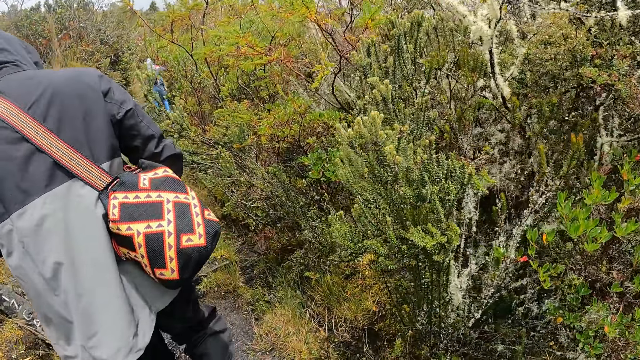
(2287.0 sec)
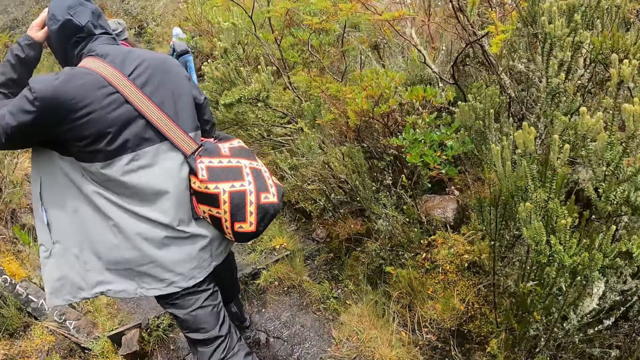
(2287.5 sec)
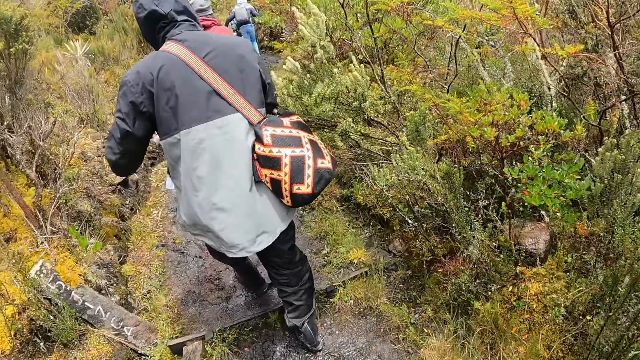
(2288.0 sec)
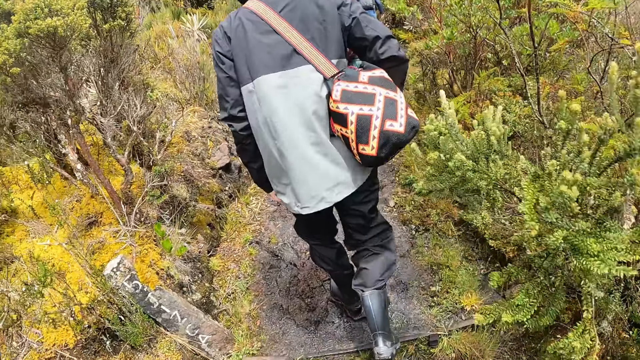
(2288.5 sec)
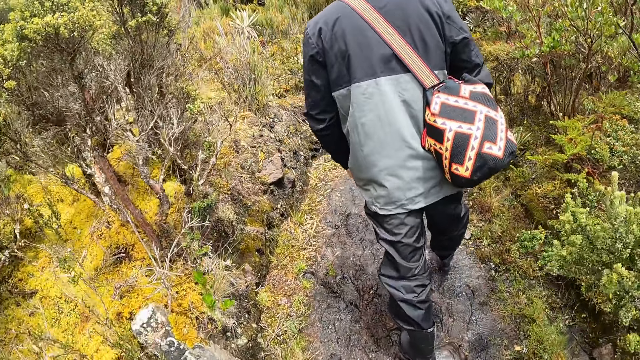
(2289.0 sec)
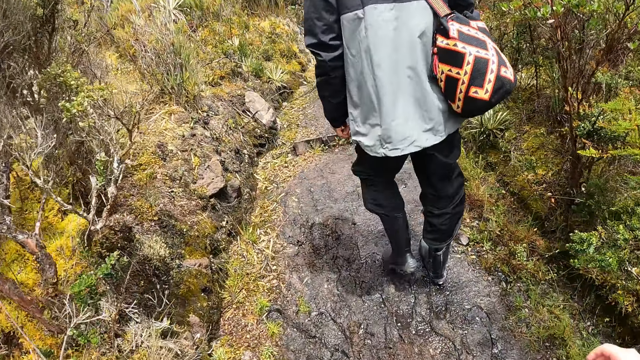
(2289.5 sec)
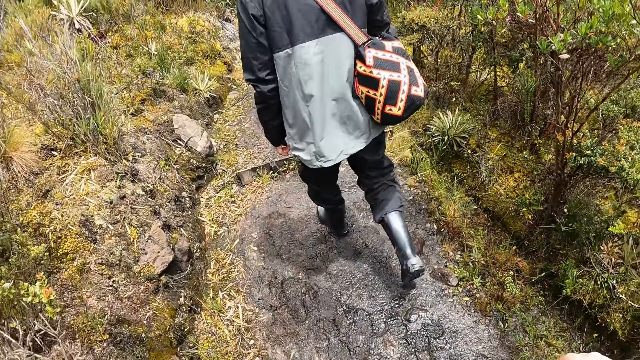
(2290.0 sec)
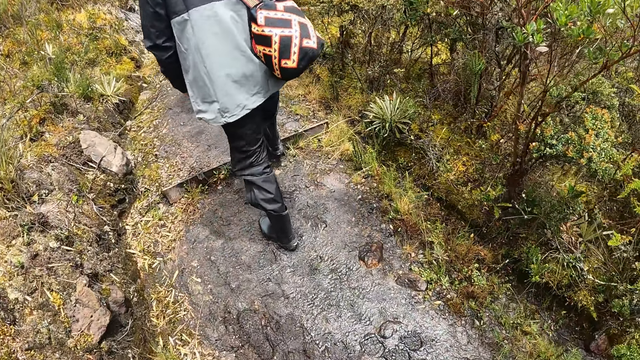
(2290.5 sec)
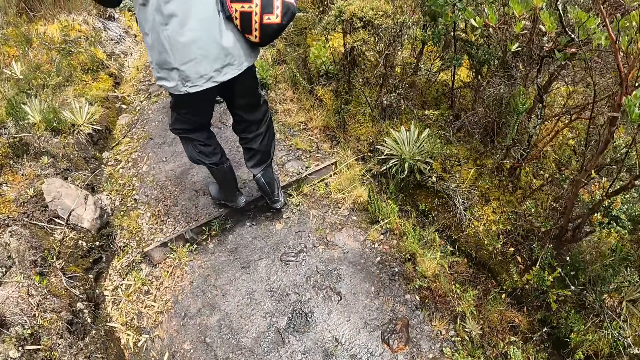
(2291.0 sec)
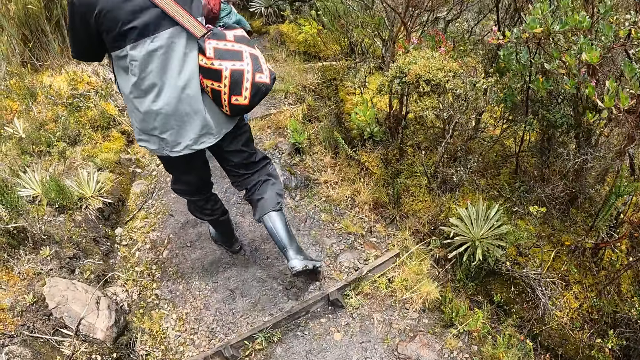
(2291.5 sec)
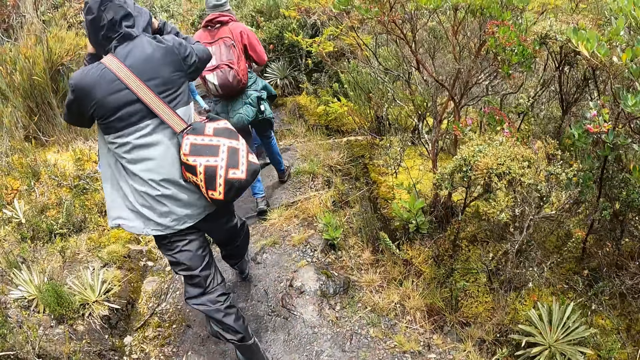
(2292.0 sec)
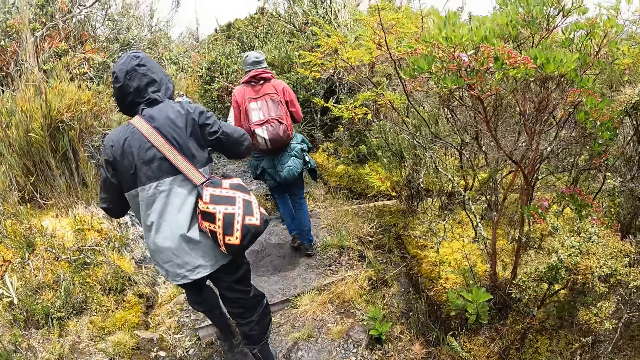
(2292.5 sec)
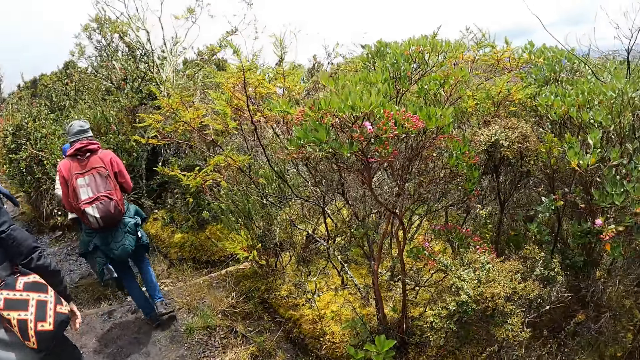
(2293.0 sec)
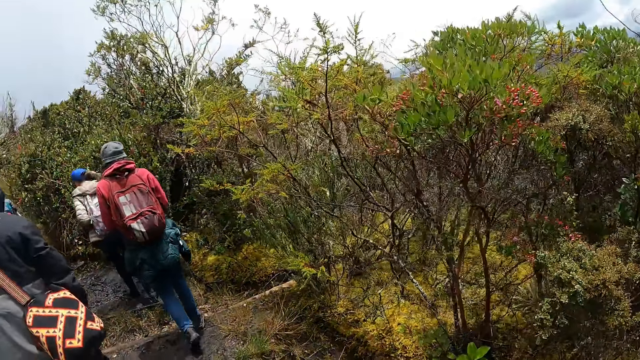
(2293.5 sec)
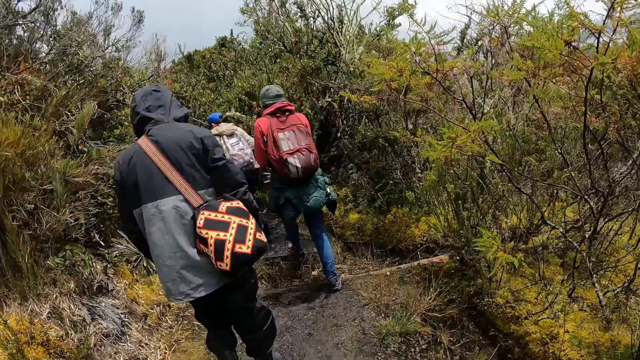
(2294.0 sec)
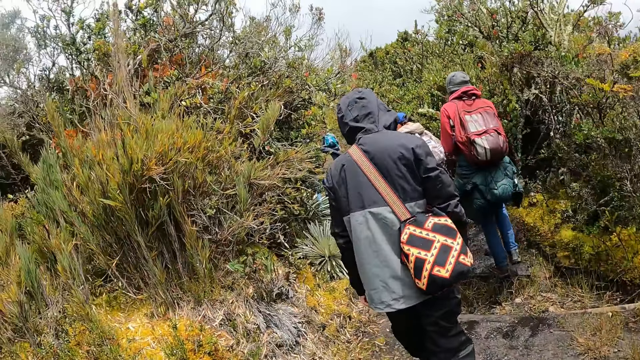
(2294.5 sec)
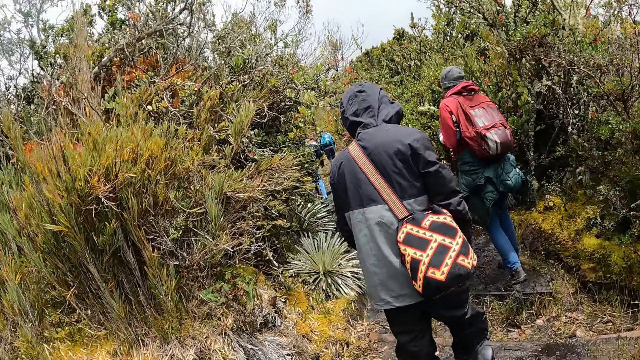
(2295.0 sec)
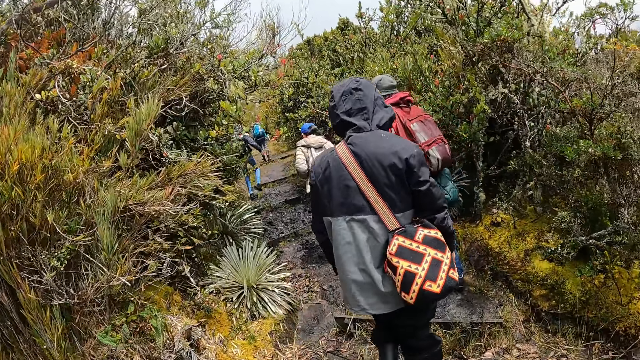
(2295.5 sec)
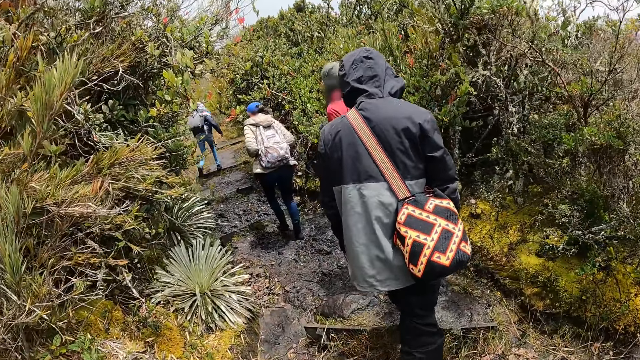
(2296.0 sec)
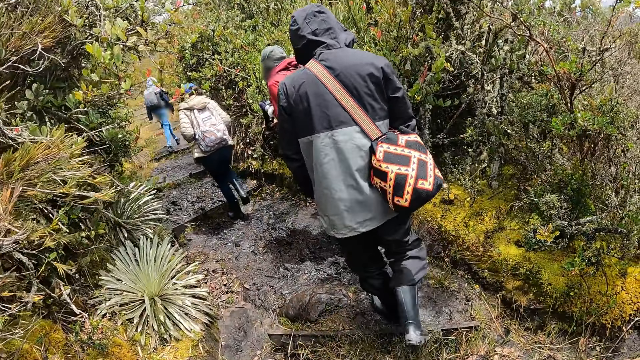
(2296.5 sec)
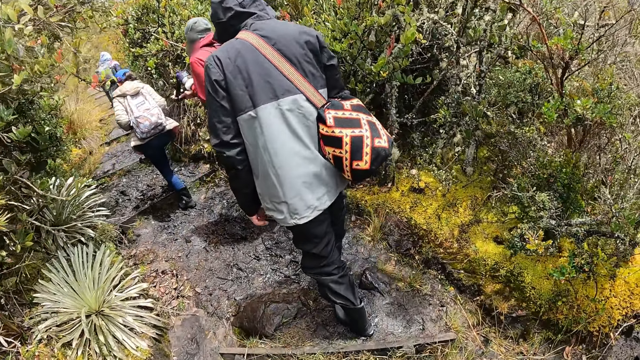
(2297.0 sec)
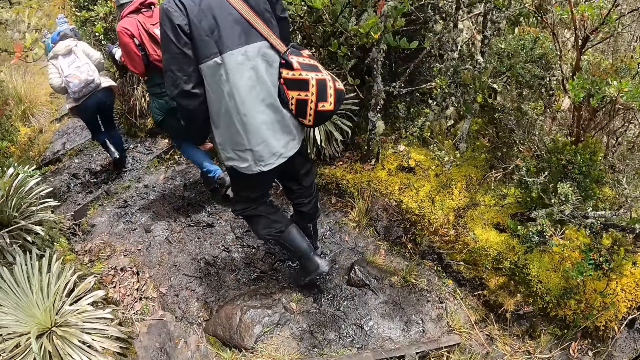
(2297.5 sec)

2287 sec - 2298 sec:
A man touches his head and lowers his hands. The camera wearer touches his face. The man lowers his hands. The camera wearer looks around.

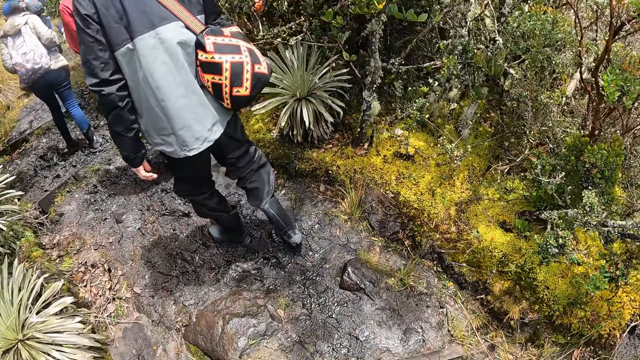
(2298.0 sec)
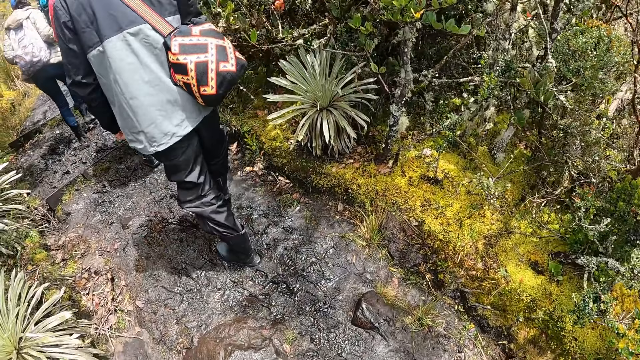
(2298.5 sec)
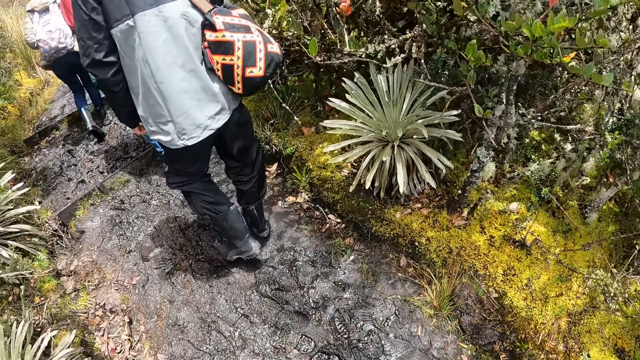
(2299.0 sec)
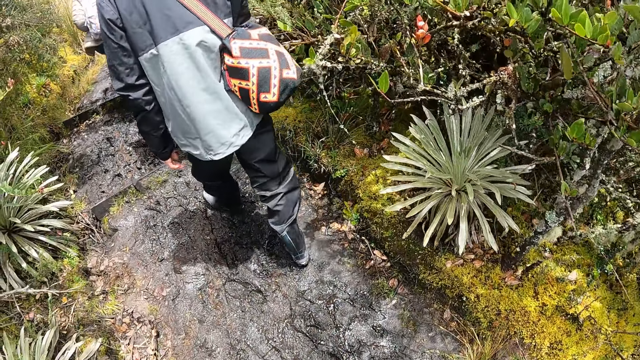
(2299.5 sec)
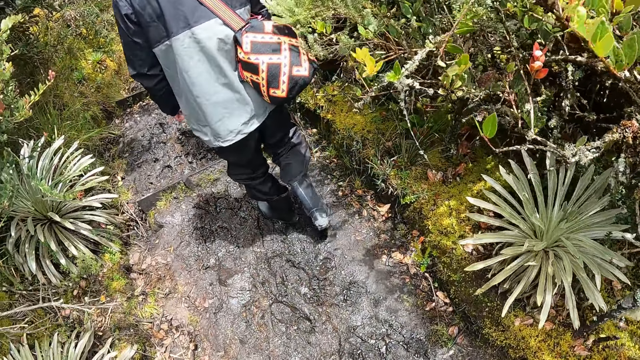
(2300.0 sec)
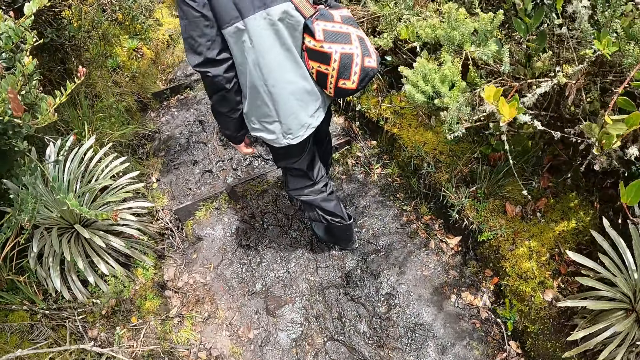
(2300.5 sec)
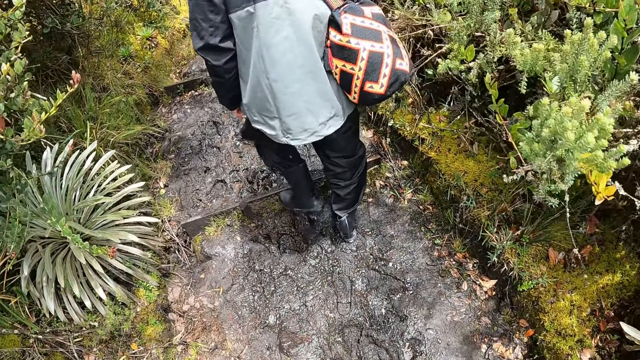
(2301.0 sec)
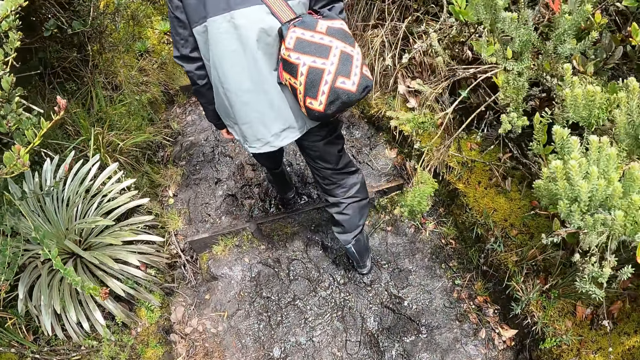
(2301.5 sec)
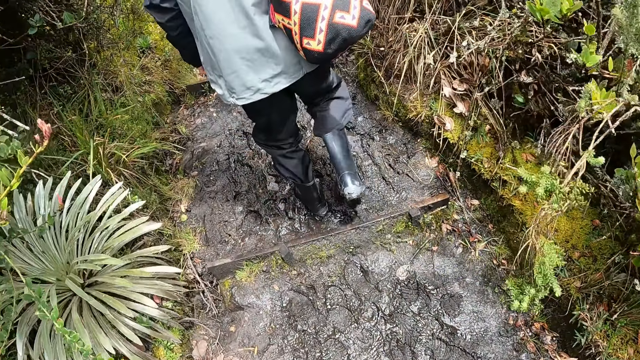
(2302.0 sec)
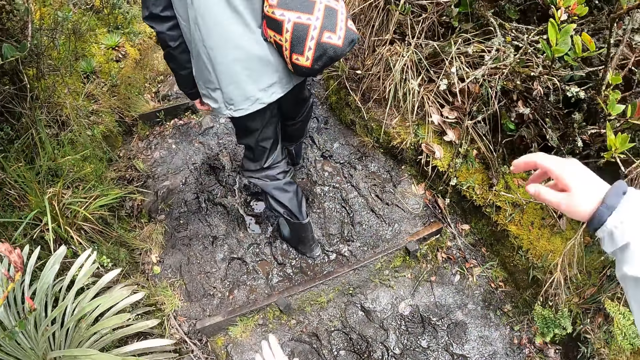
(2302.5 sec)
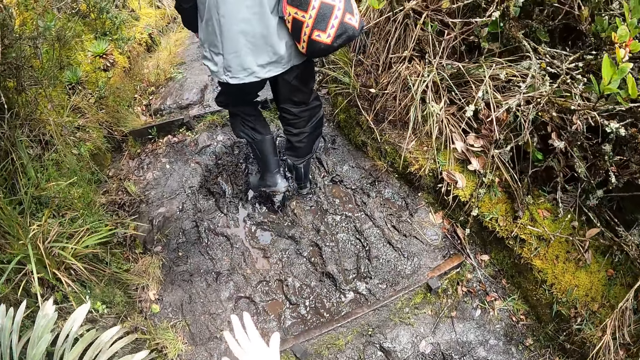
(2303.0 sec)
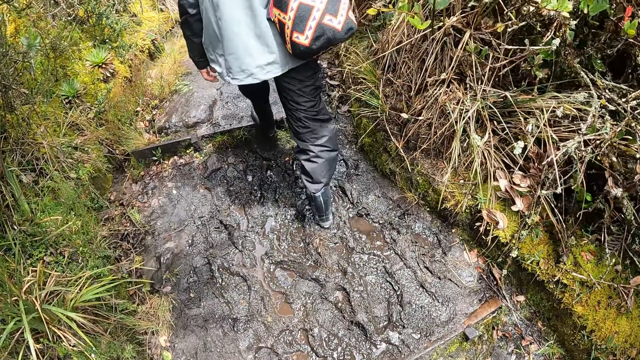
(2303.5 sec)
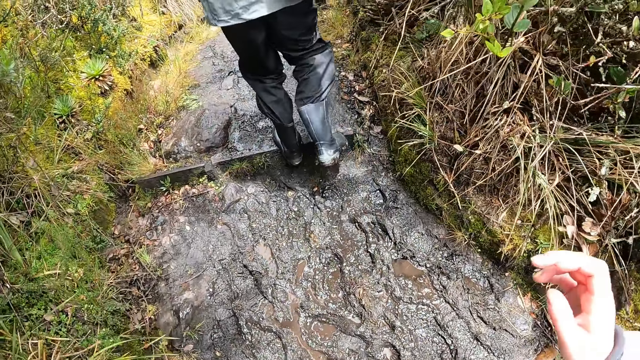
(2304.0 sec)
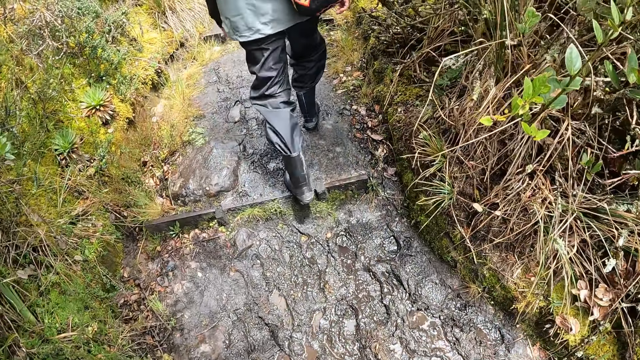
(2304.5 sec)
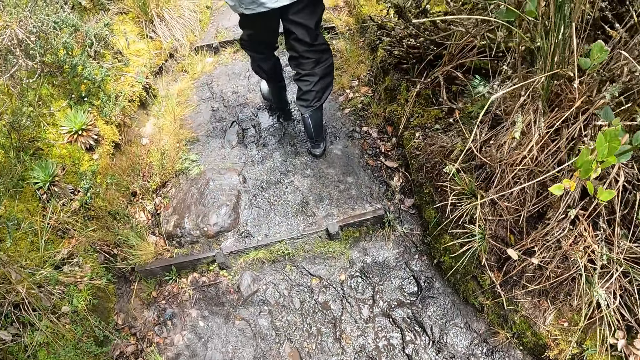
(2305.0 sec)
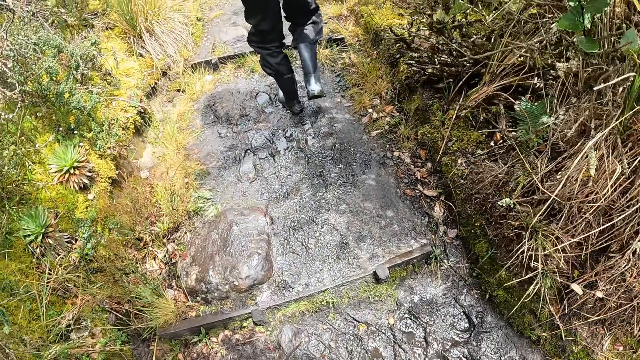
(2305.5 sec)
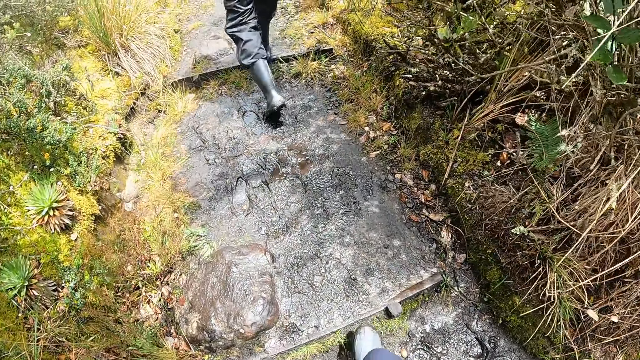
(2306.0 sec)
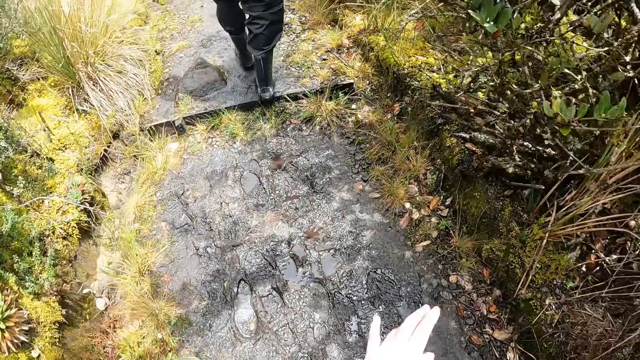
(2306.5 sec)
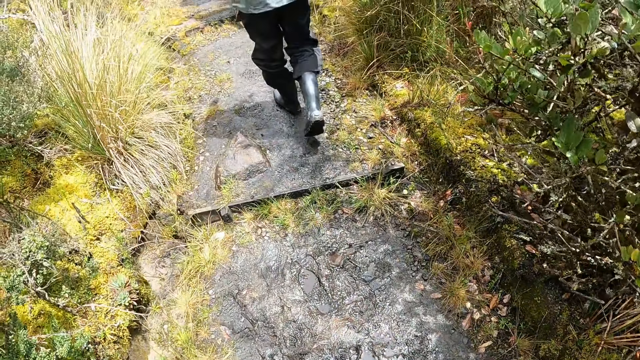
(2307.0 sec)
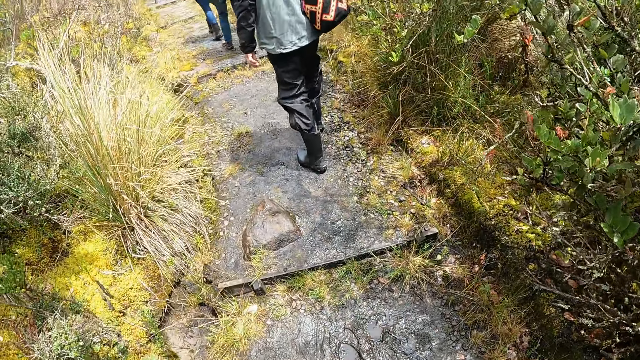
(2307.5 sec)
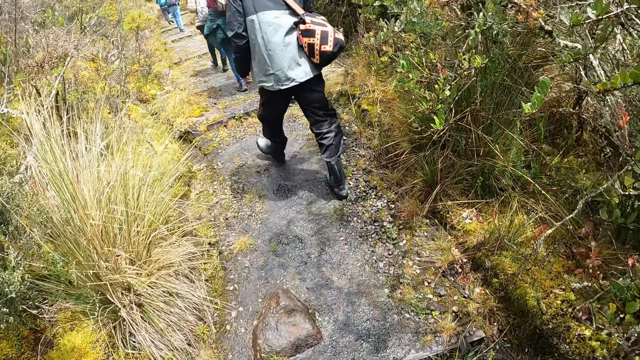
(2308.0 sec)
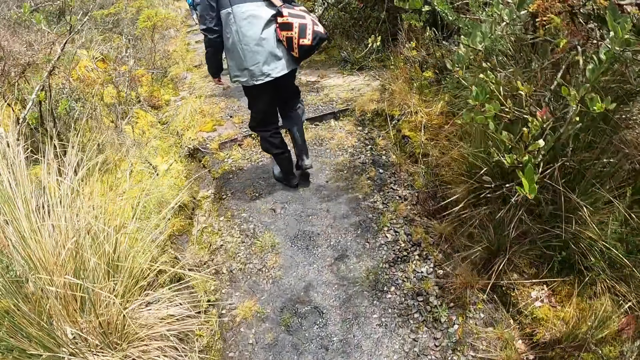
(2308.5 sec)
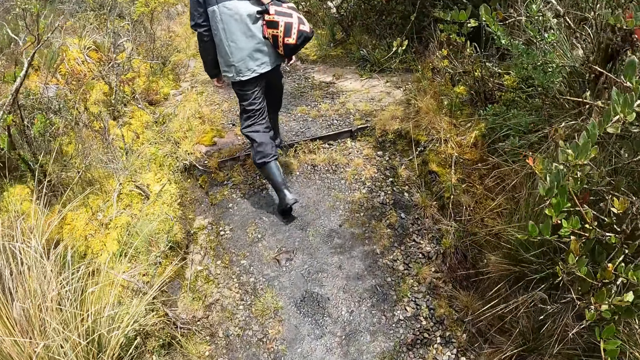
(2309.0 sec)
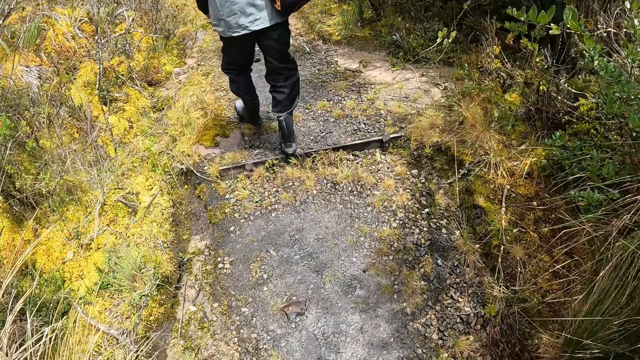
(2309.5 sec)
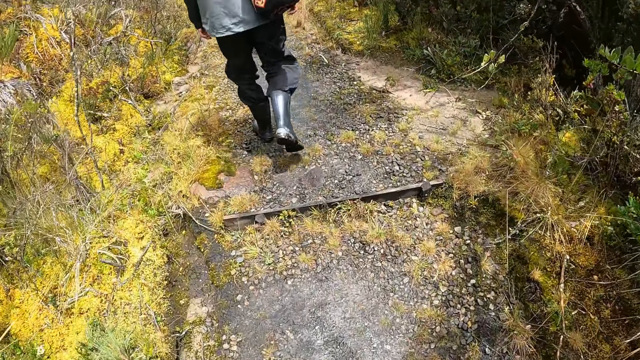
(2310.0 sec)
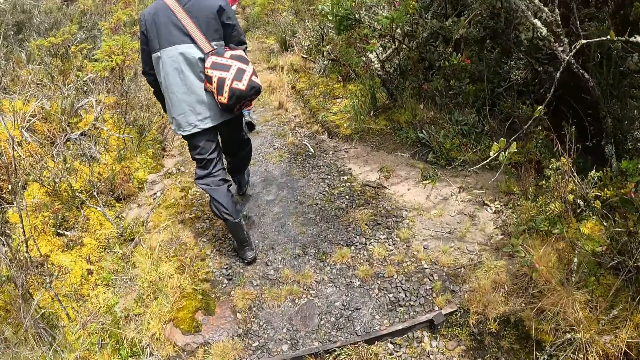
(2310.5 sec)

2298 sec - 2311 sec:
The camera wearer looks at the muddy path. He stretches his hands. He converses with a man. He walks uphill.
